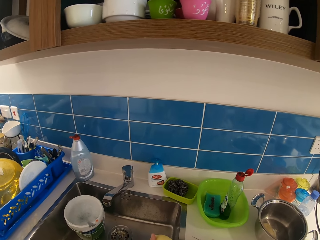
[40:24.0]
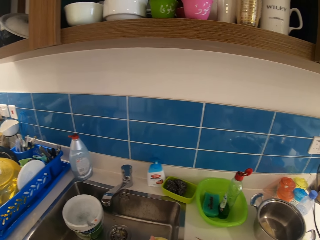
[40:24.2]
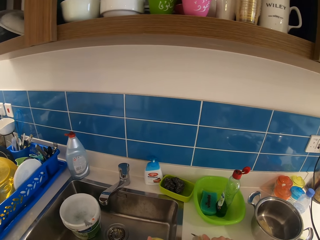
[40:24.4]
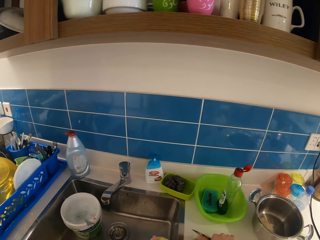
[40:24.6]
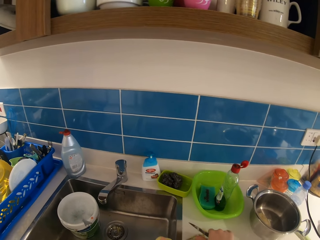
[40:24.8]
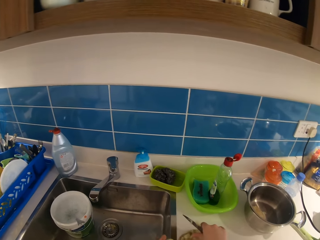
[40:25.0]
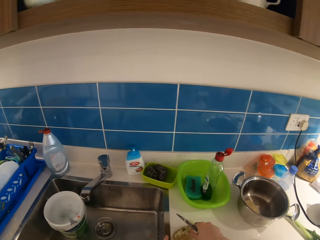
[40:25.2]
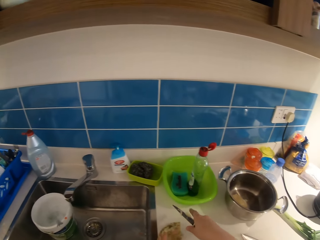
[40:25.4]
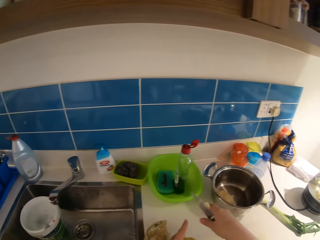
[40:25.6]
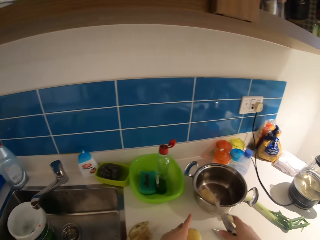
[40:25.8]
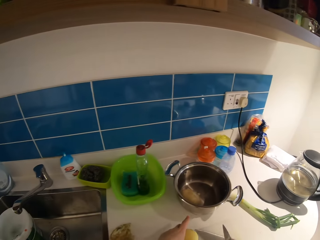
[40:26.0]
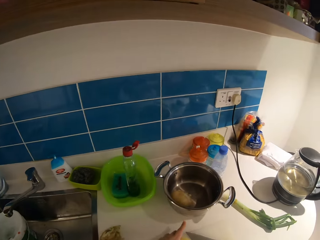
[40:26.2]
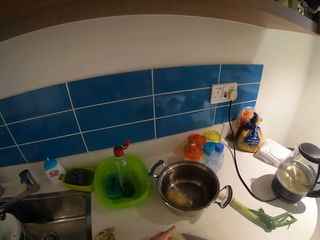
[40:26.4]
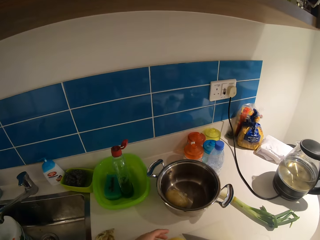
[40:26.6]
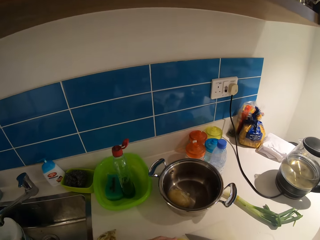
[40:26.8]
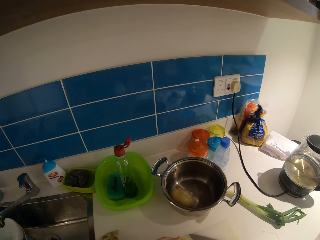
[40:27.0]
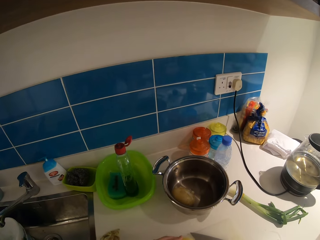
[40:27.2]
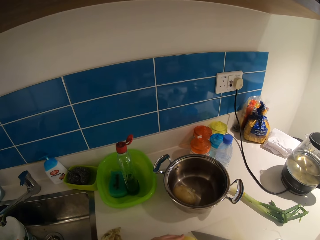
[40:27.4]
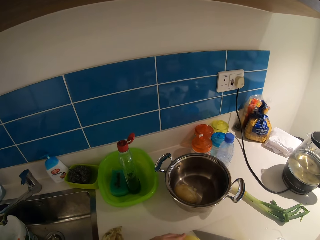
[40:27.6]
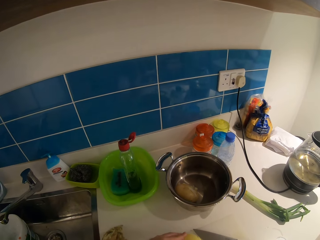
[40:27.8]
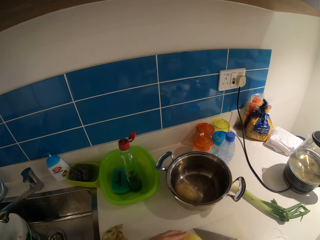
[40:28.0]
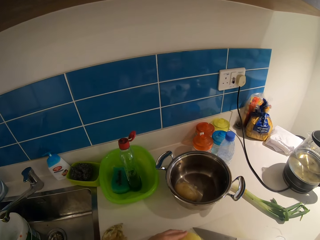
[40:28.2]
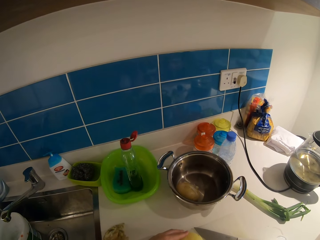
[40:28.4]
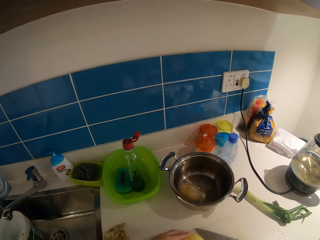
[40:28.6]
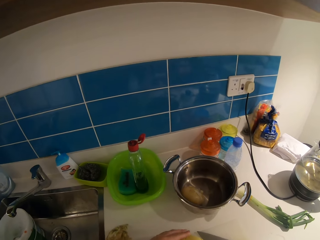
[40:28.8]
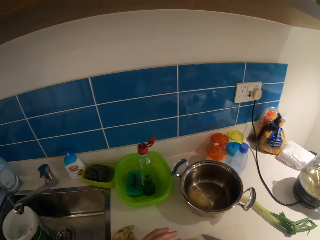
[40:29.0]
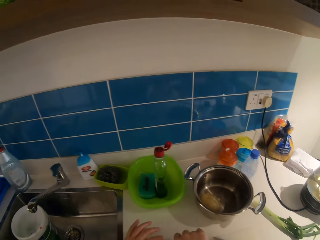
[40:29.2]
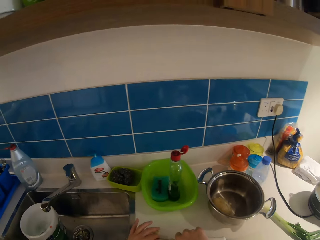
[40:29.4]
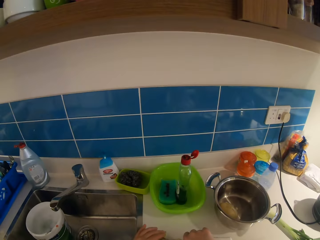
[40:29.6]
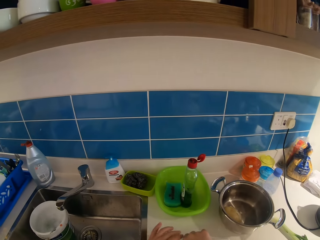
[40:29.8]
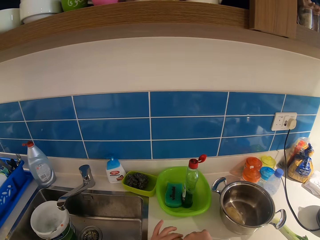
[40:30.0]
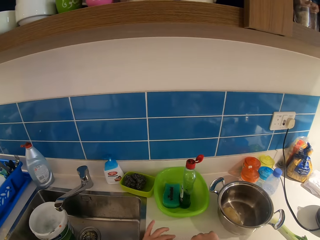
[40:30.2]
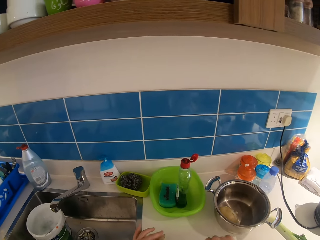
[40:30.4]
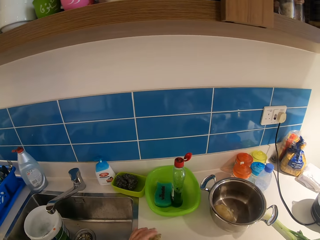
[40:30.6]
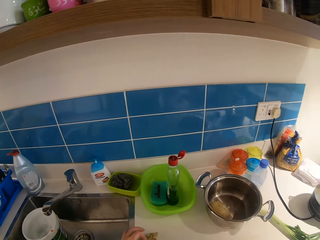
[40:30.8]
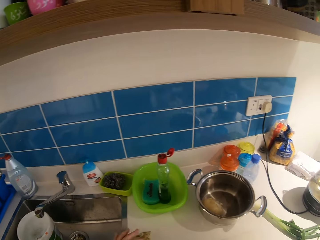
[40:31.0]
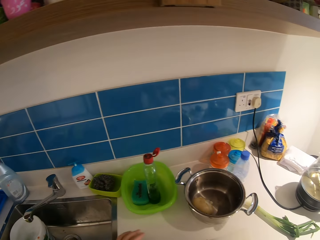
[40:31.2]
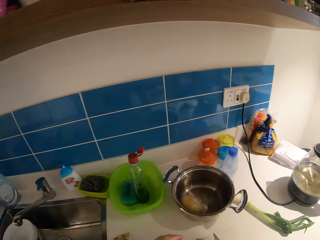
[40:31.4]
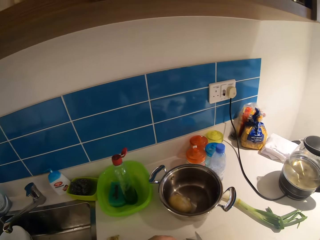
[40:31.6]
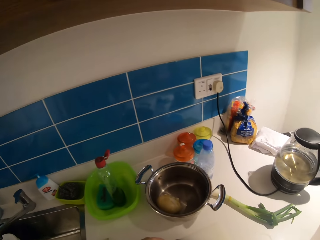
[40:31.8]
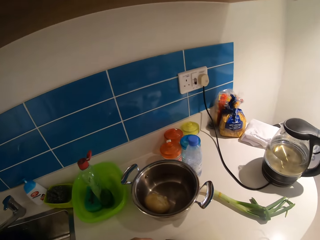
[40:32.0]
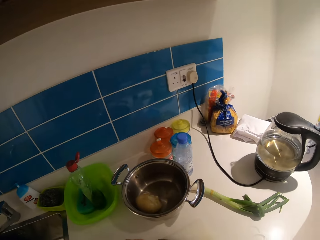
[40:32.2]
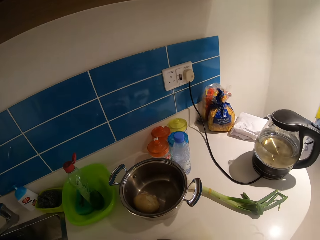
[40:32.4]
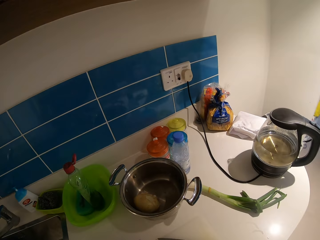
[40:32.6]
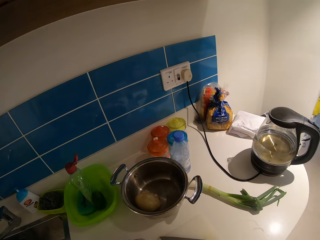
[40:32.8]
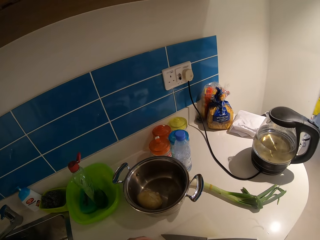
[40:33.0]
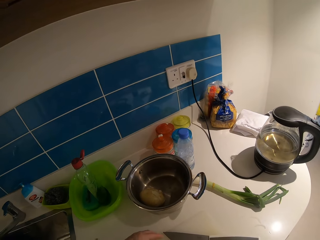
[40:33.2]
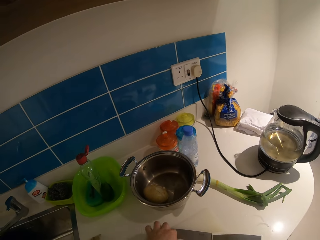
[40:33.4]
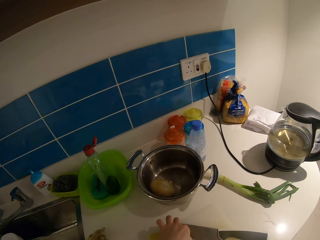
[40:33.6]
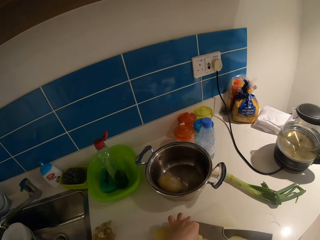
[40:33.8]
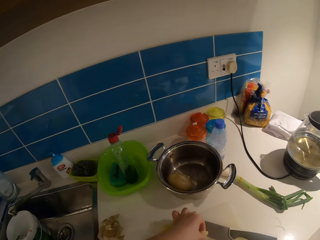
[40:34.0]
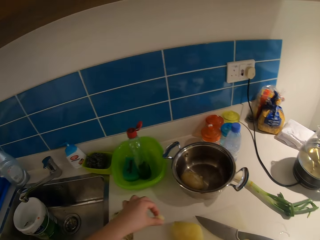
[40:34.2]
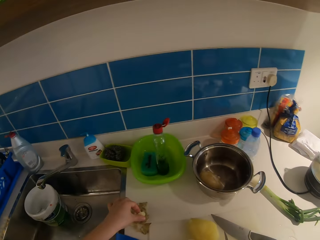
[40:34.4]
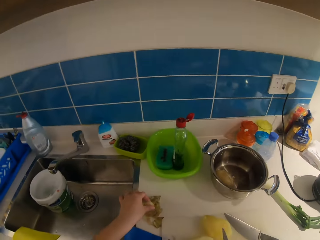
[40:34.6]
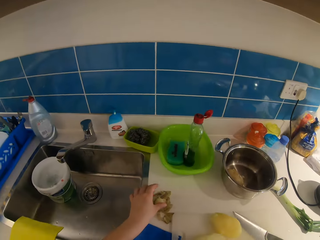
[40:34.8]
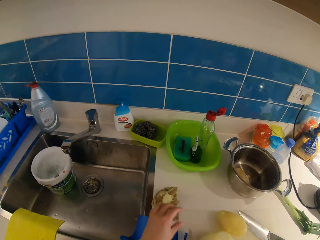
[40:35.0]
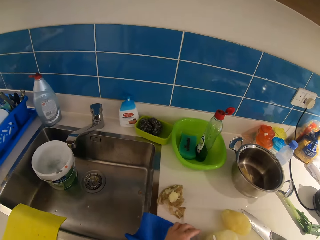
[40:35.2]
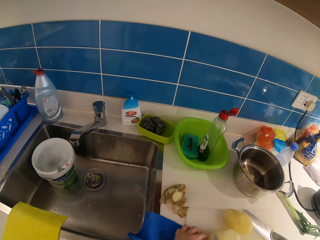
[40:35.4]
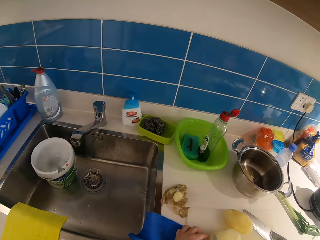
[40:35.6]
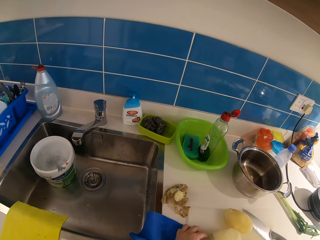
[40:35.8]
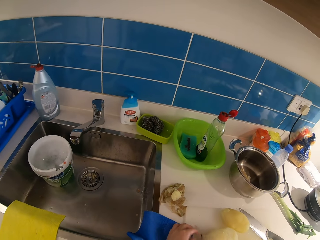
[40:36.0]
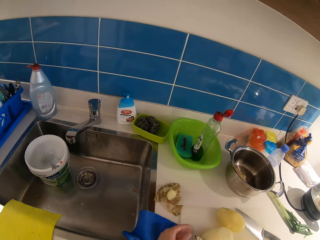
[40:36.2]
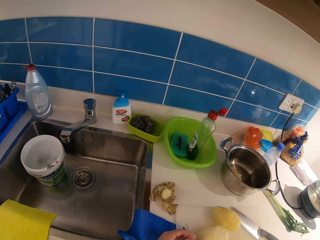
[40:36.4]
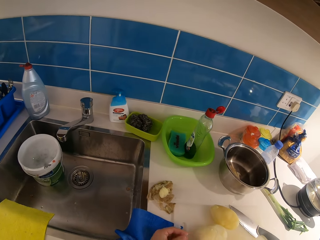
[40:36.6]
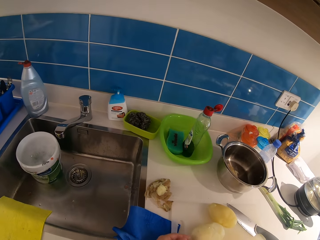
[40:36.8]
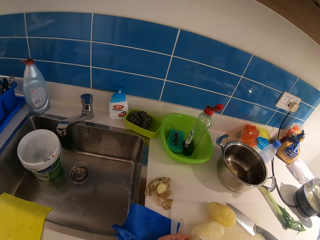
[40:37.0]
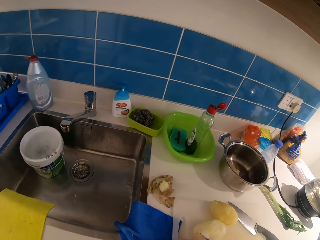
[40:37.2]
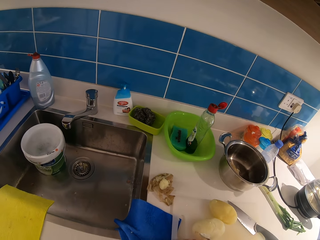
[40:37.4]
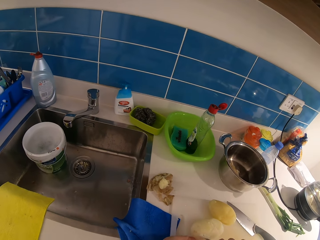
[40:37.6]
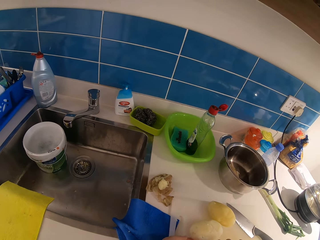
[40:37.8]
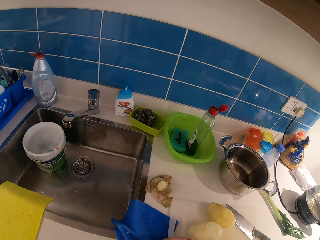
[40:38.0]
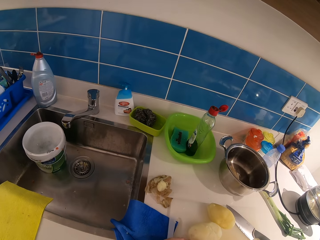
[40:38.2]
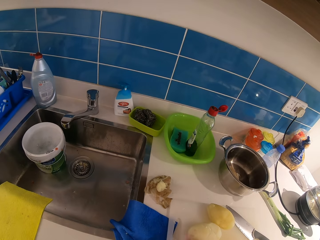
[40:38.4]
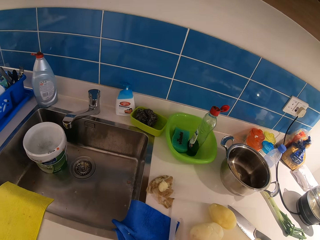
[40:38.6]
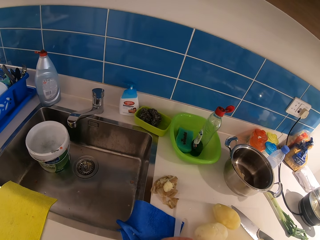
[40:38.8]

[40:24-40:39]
The camera wearer drops the potato on the chopping board with her left hand. She drops the knife on the chopping board with her right hand. She chops the potato. She moves both hands and looks around. She picks up a part of the potato on the chopping board with her left hand. She drops the potato on the counter with her left hand. She looks around the sink table.

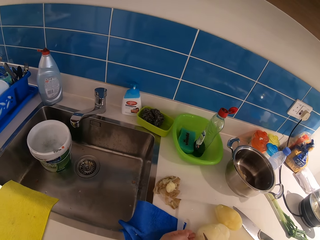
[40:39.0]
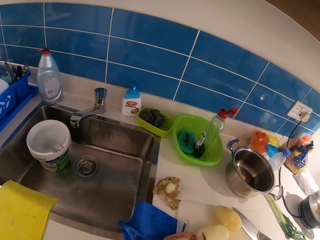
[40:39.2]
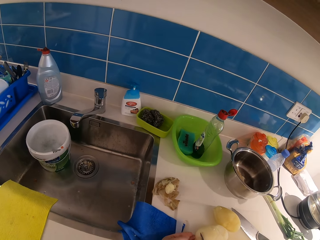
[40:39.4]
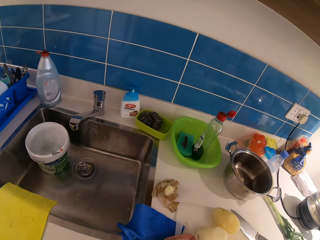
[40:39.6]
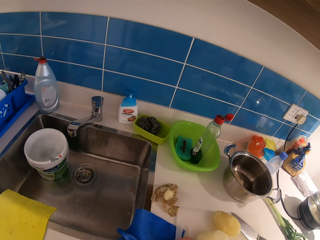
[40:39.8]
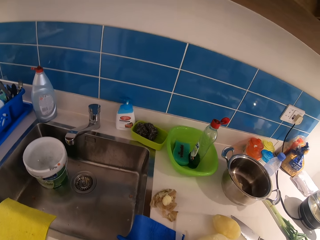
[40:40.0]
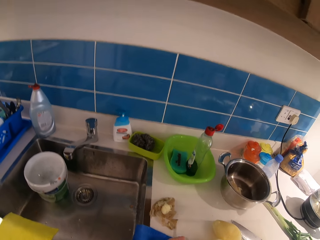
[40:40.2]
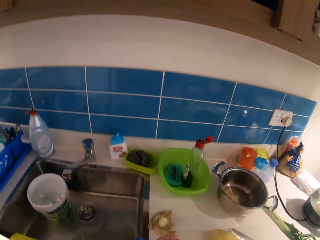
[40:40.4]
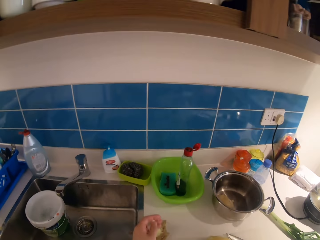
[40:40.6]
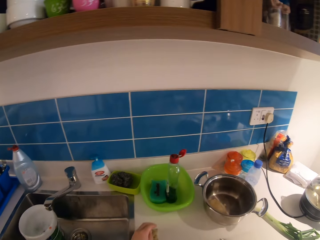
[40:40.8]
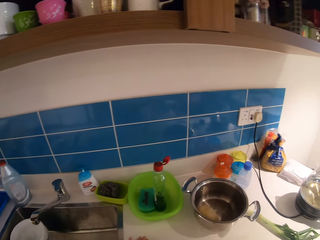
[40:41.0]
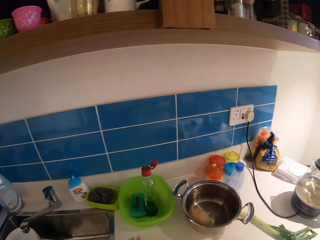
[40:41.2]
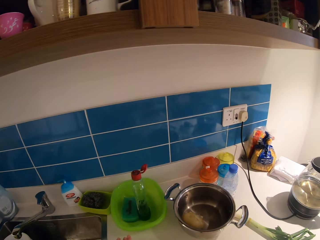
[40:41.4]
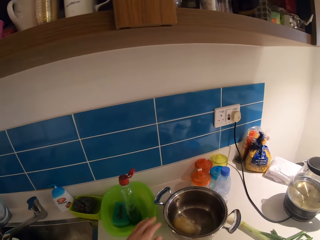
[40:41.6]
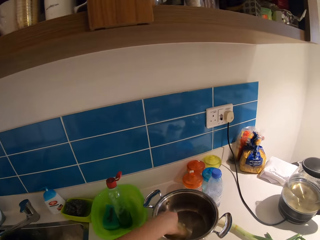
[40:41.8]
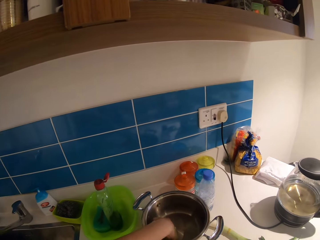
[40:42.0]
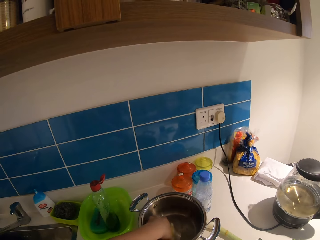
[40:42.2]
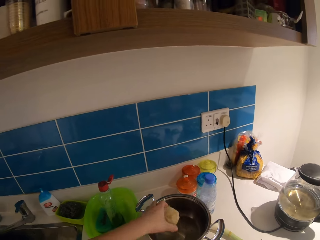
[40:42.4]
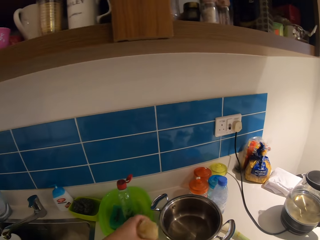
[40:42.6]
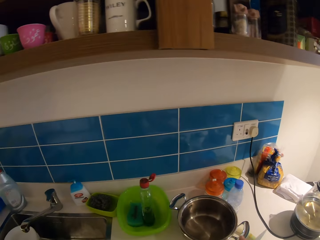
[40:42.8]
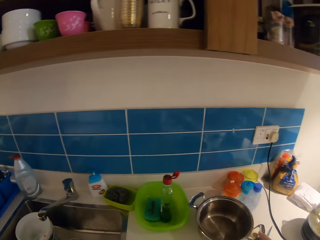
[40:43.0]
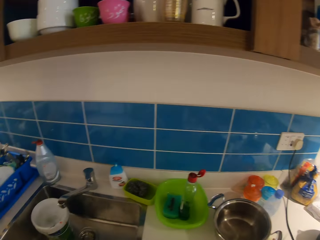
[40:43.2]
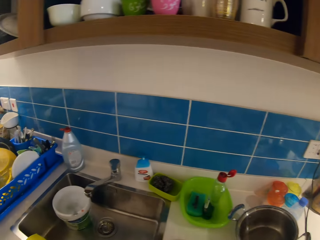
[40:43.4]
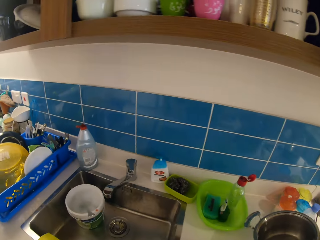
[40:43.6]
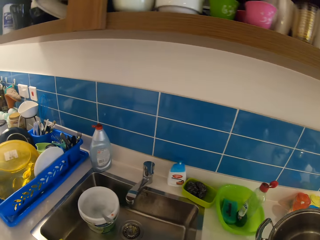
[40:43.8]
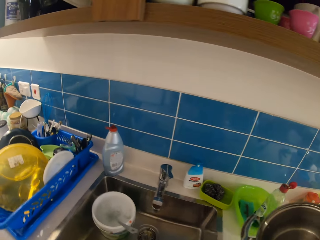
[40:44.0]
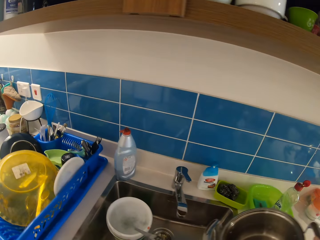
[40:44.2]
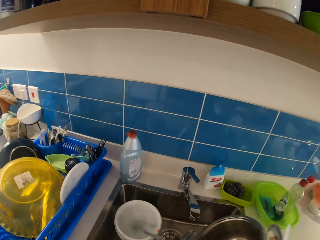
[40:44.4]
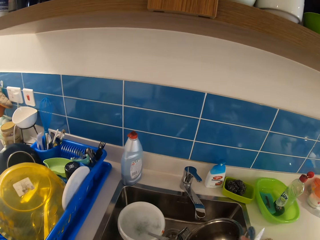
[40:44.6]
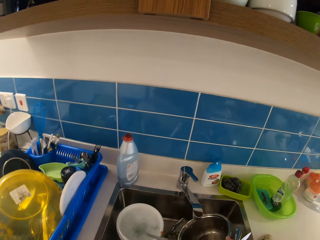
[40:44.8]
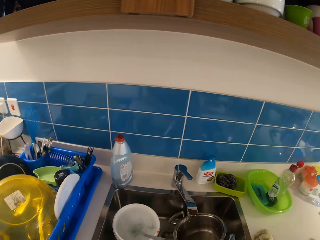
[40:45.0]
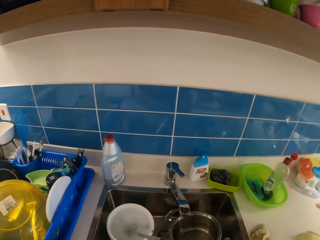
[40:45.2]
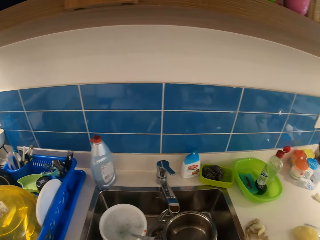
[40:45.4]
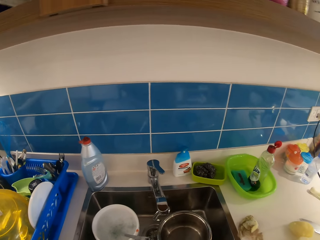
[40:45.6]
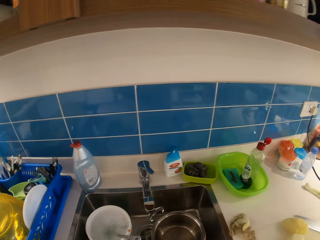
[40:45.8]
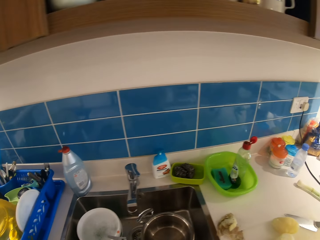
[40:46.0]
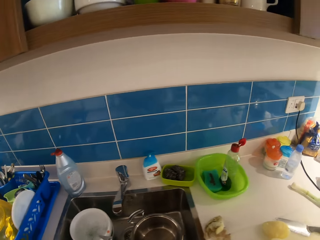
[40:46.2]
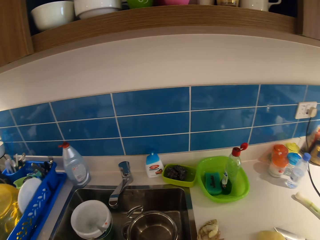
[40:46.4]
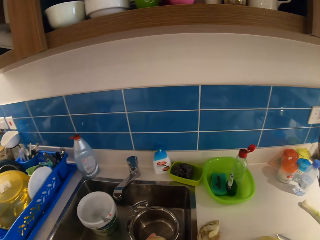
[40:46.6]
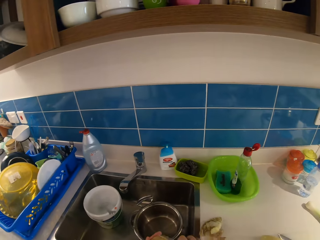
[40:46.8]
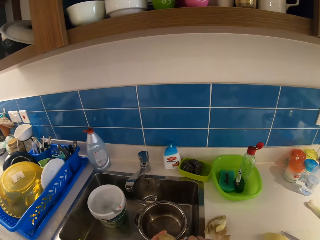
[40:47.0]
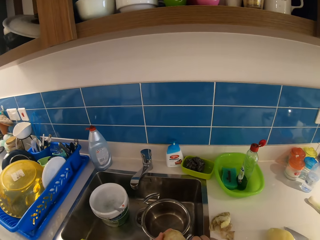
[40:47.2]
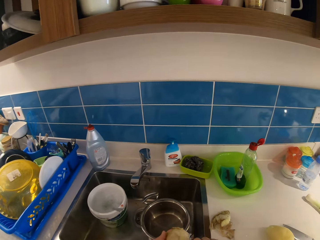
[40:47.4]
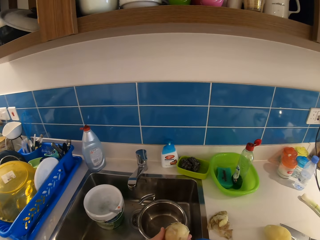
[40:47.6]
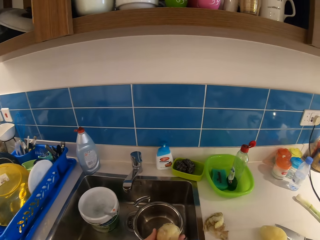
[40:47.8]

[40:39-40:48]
The camera wearer takes a potato from the pot with her left hand. She makes a step. She takes the pot from the counter with her right hand. She makes a step. She peels the potato with the knife in her right hand.
